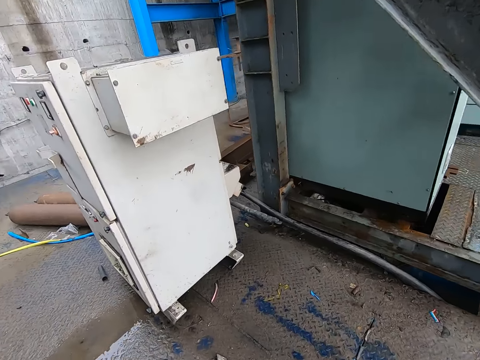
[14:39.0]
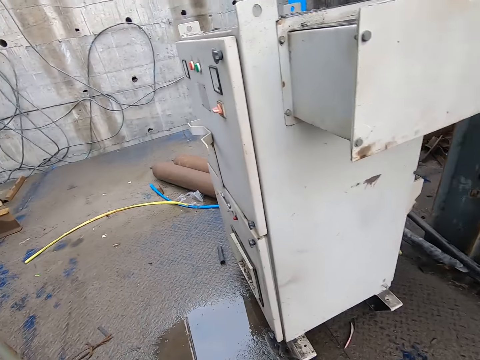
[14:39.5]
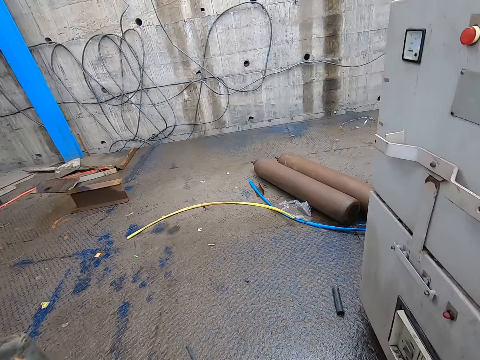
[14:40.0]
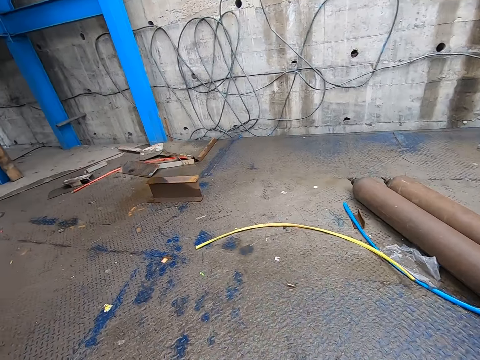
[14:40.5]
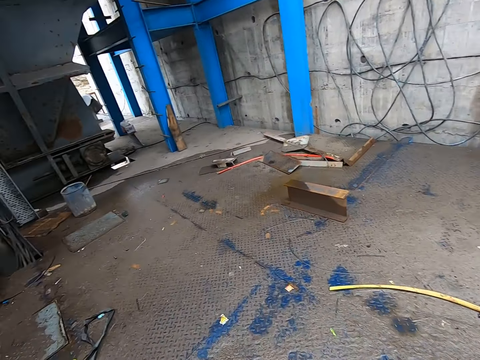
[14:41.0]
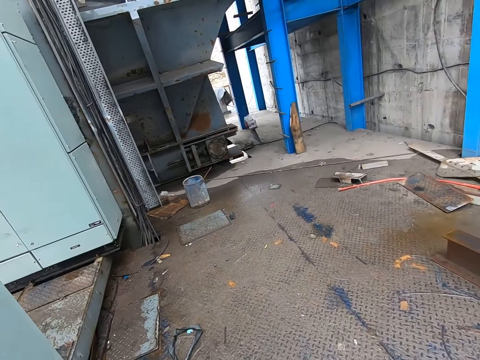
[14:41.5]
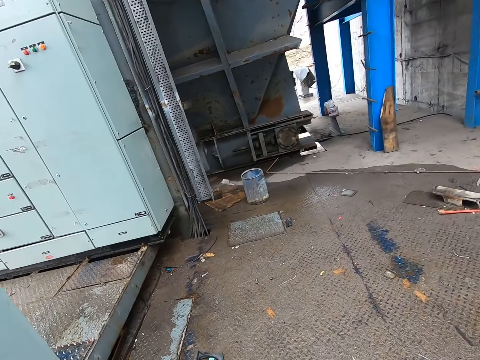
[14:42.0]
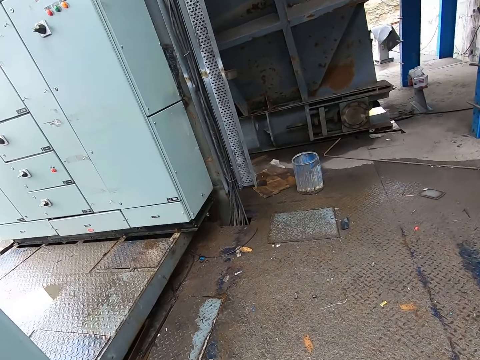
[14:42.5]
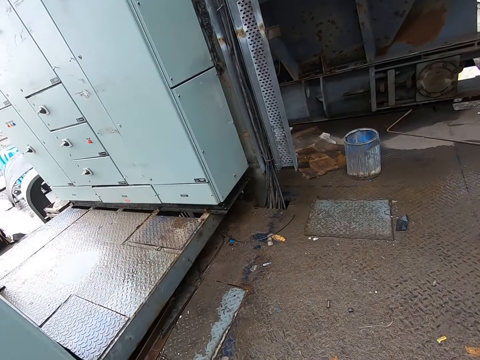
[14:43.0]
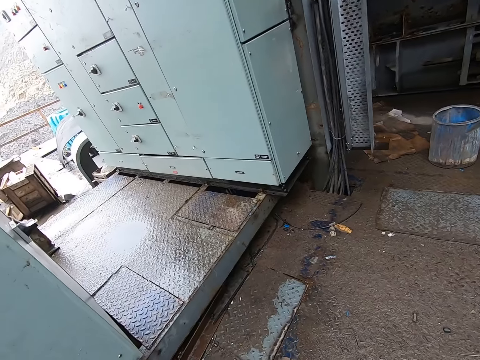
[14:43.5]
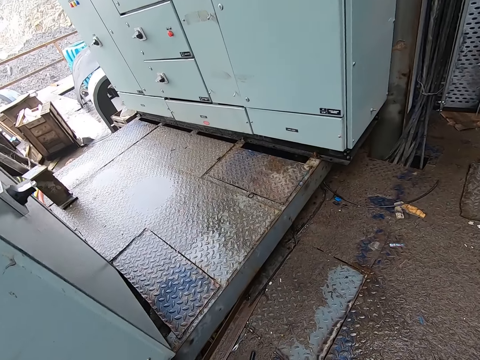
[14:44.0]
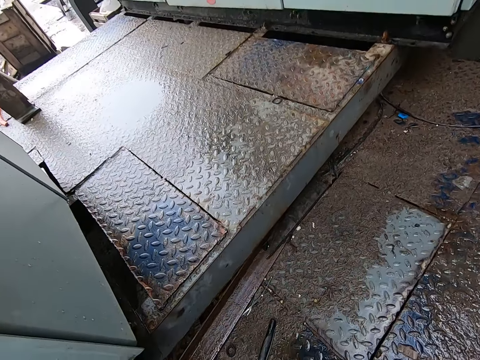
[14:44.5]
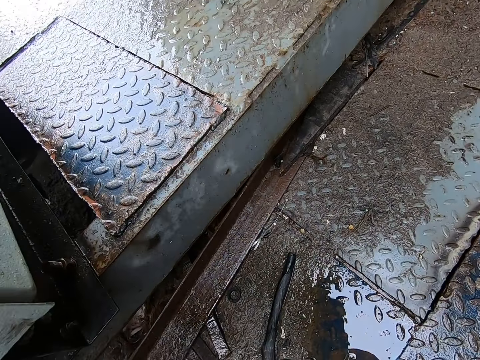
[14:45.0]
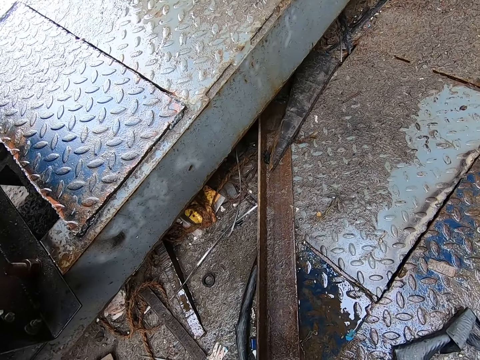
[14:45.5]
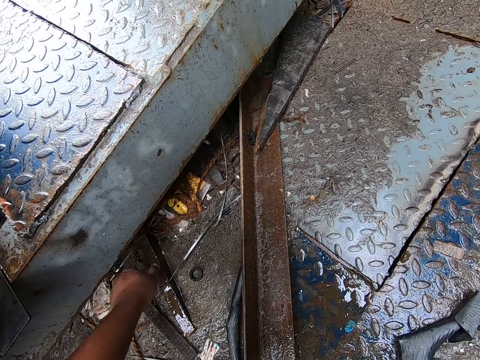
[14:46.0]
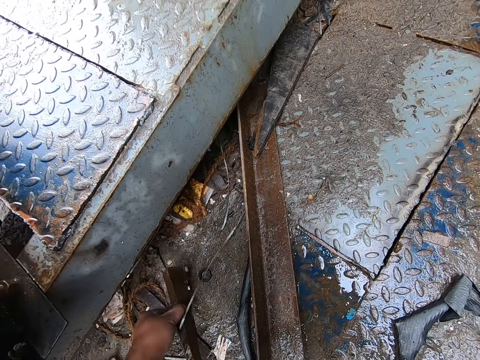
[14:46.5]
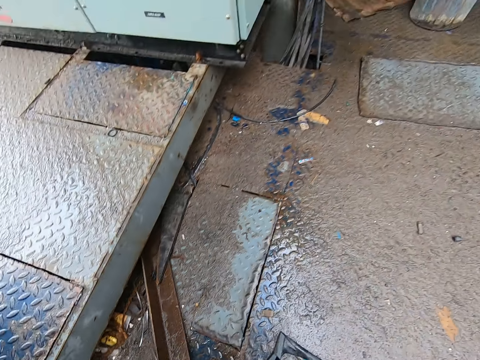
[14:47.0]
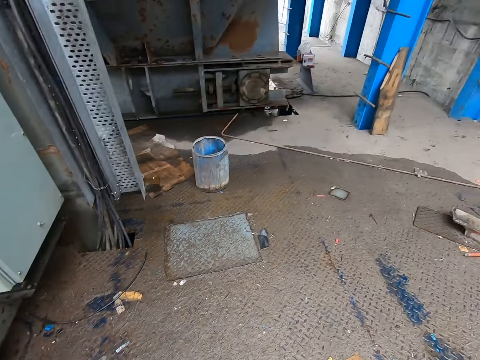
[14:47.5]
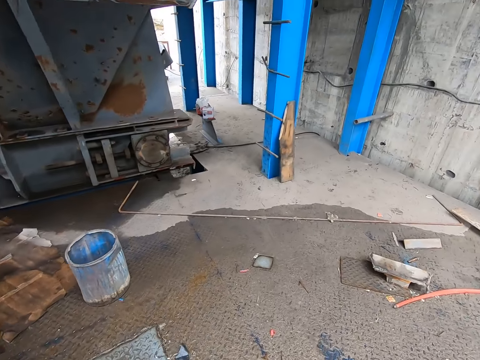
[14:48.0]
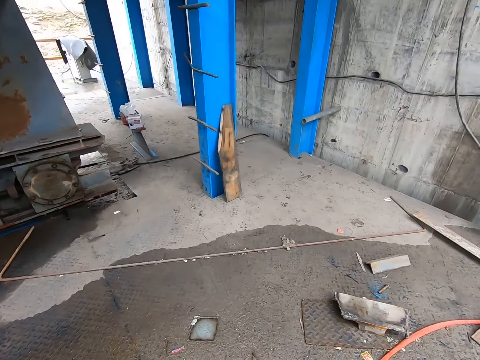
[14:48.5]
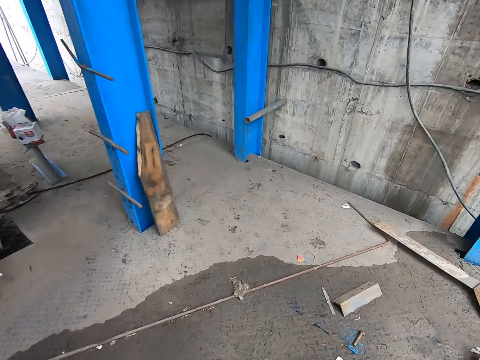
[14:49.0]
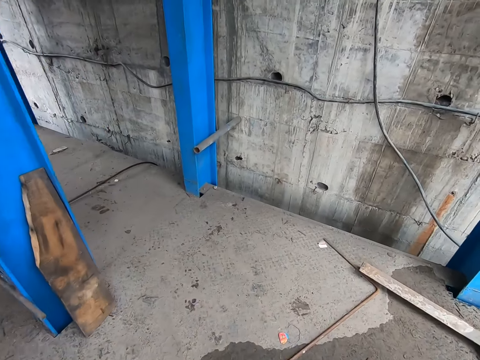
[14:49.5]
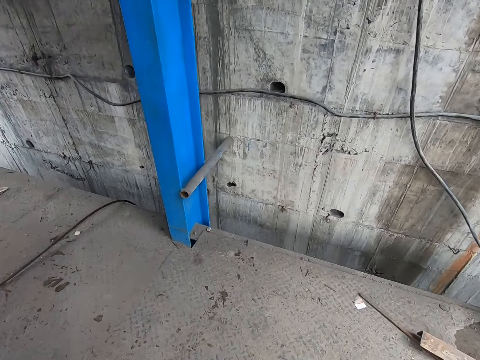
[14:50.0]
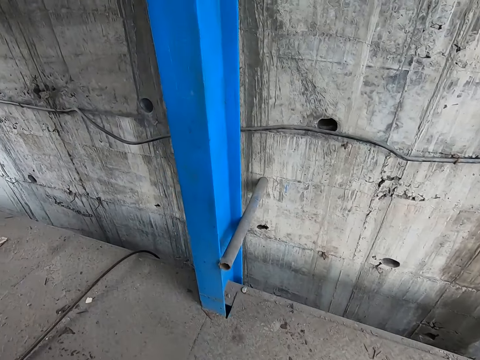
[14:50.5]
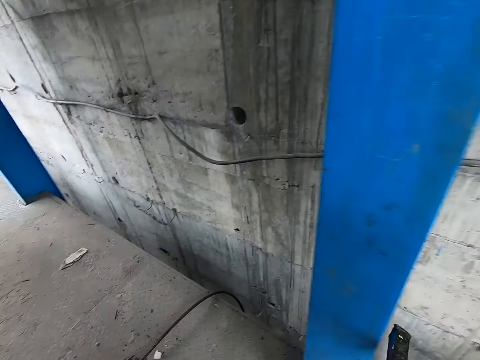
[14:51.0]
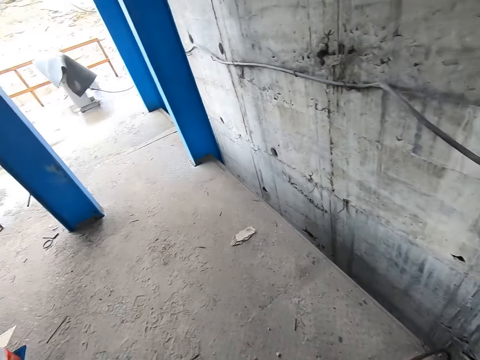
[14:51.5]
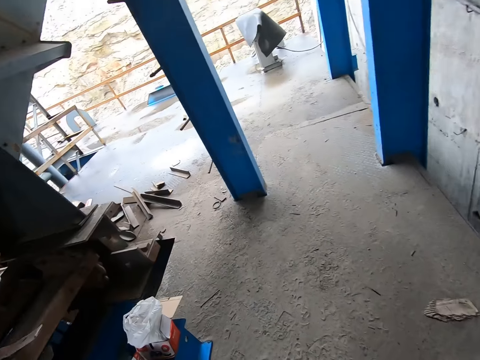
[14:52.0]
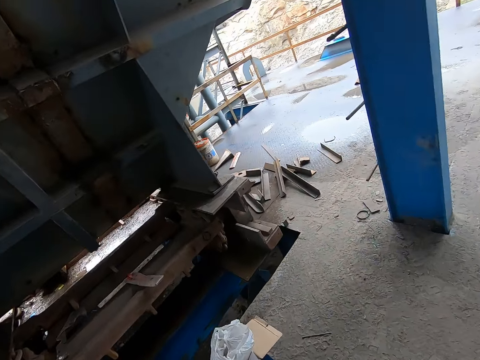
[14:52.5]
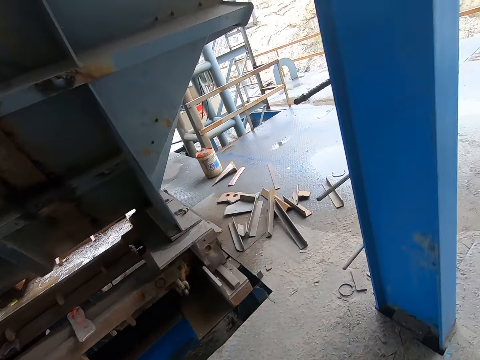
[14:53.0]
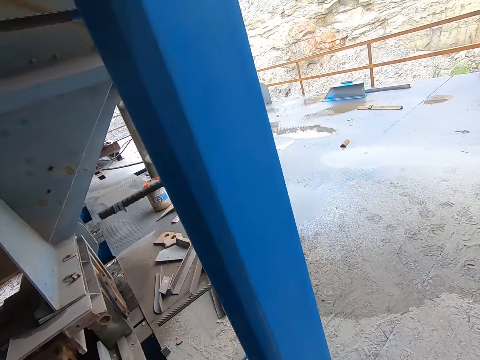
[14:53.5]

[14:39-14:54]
The camera wearer picks up a metal bar on a floor. They walk across an electrical work station back towards a person.

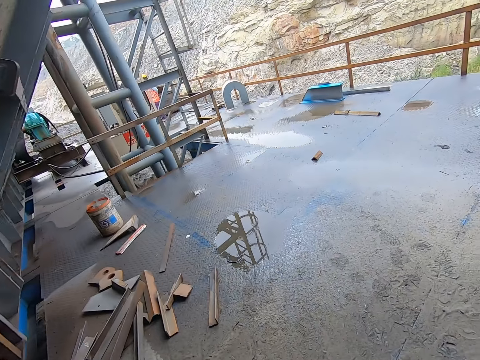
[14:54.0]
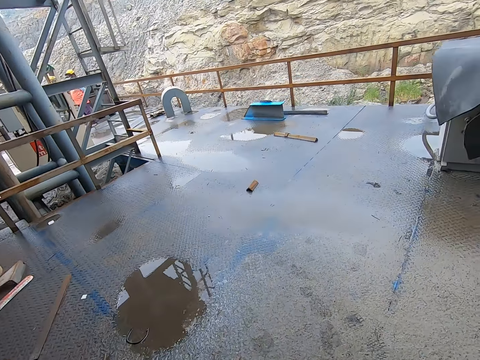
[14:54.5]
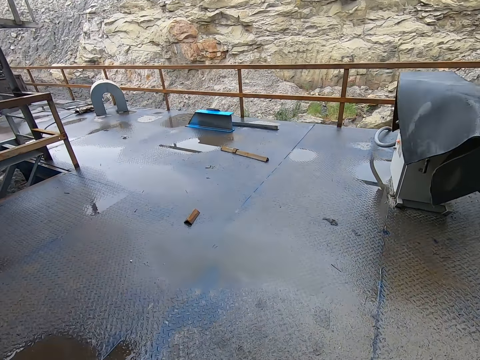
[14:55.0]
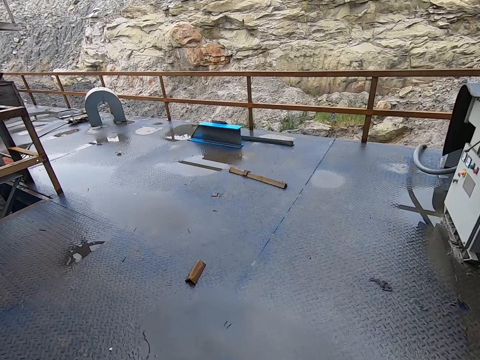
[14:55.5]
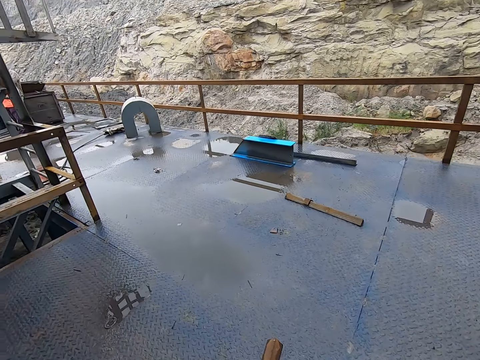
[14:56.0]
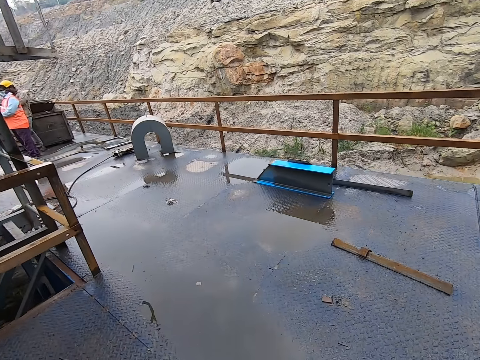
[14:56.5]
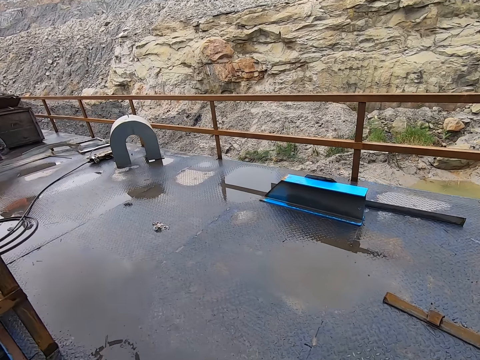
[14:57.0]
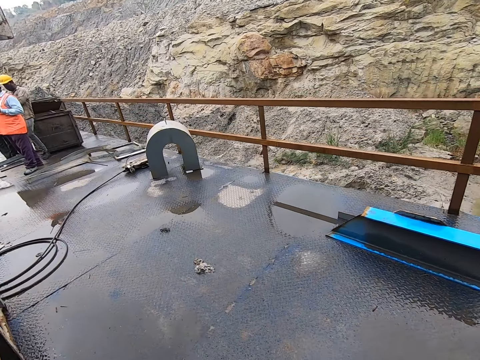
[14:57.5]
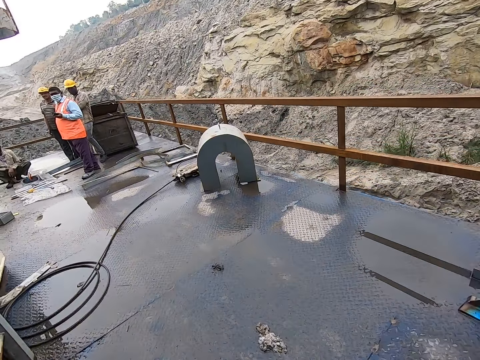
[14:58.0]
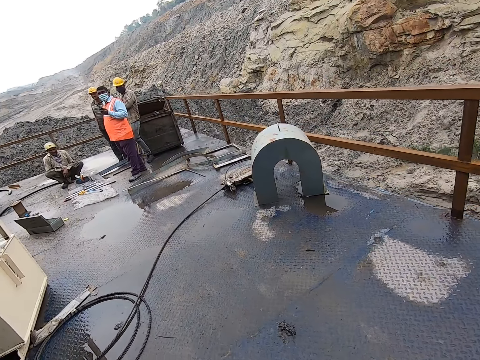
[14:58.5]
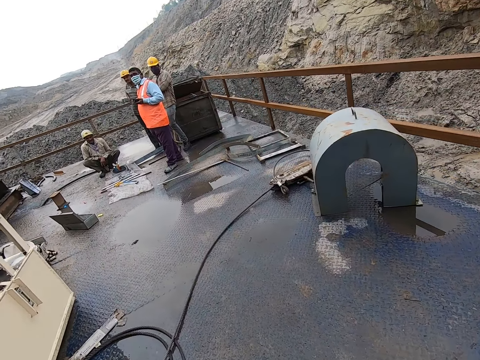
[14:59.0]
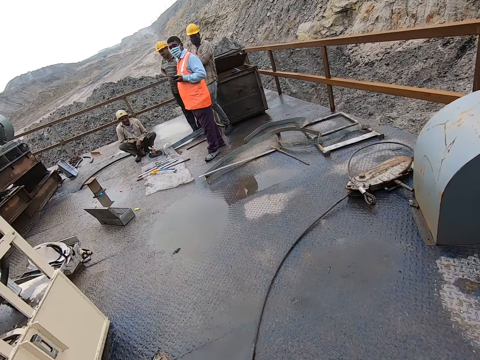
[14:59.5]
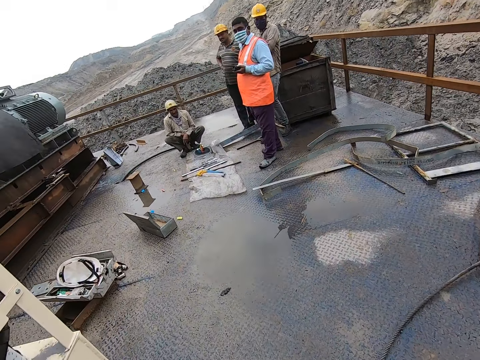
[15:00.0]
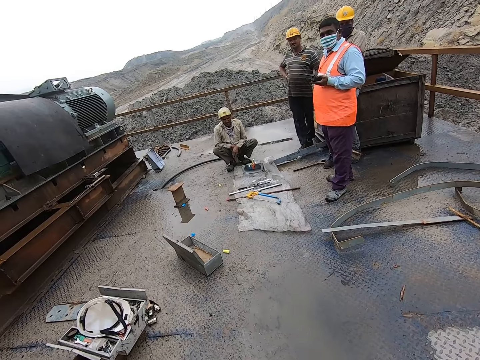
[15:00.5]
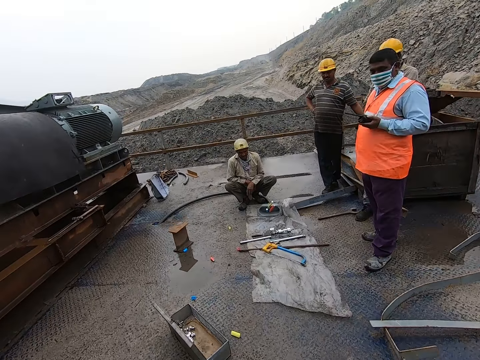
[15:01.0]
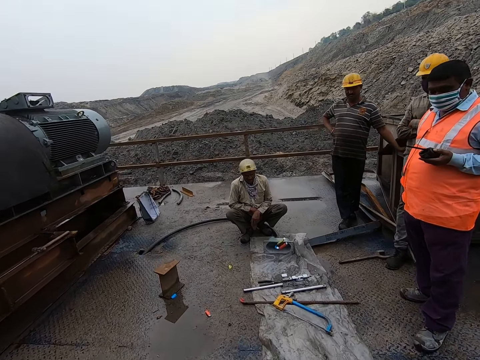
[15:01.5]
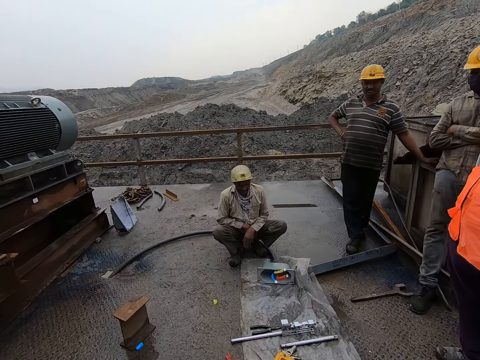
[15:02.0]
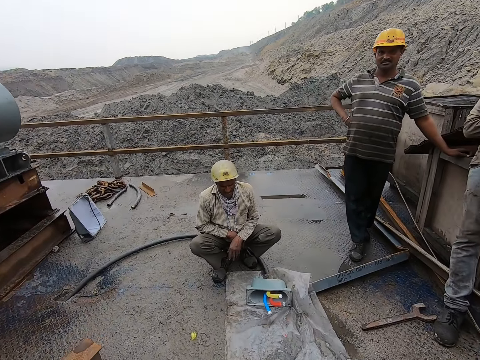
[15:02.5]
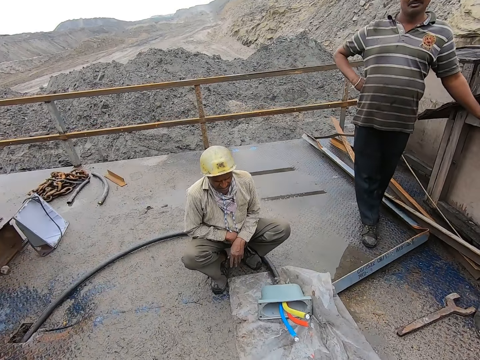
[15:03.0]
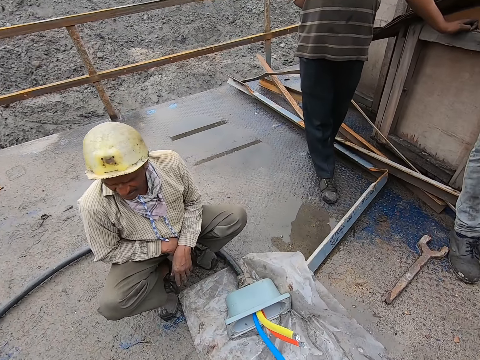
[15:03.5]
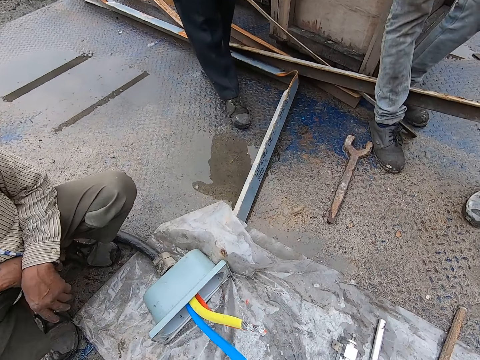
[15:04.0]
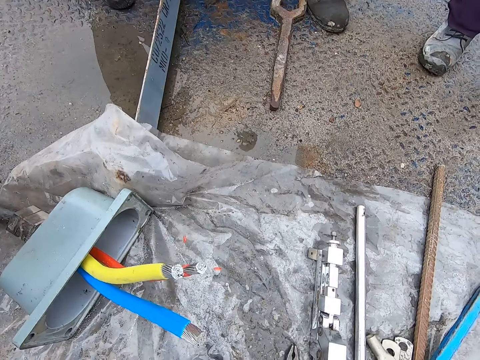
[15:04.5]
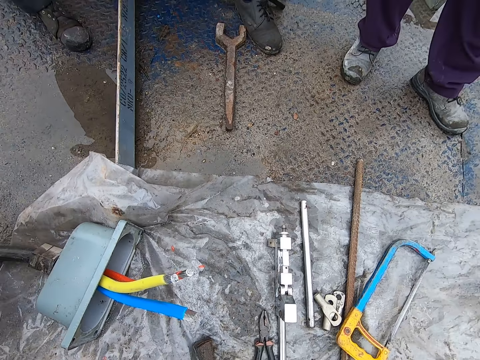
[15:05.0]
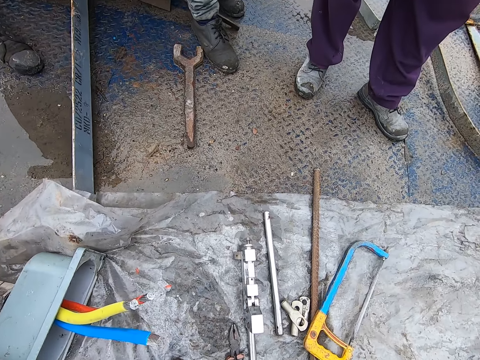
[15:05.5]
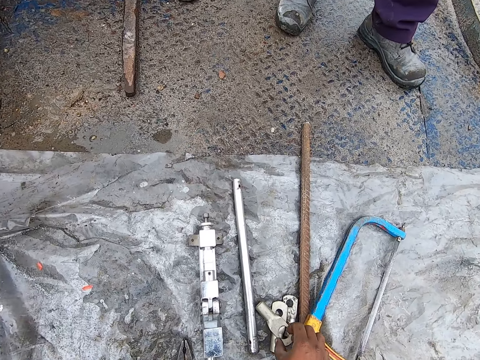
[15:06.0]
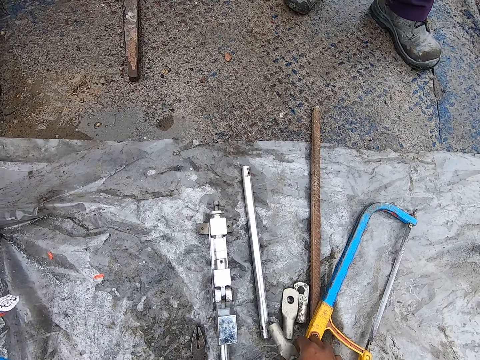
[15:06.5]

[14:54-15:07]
A person squats by an electrical cable. The camera wearer places a metal bar on a floor. They pick up a cable terminal end. They move a cable jacket on the ground.
